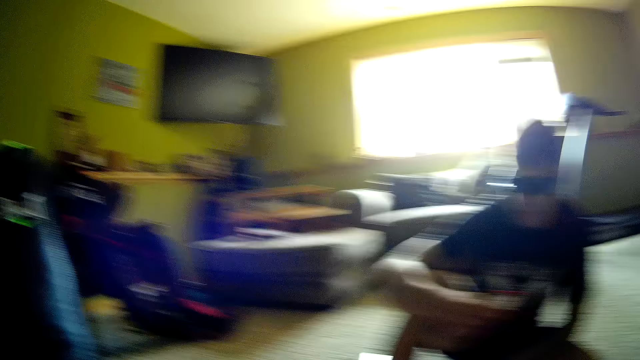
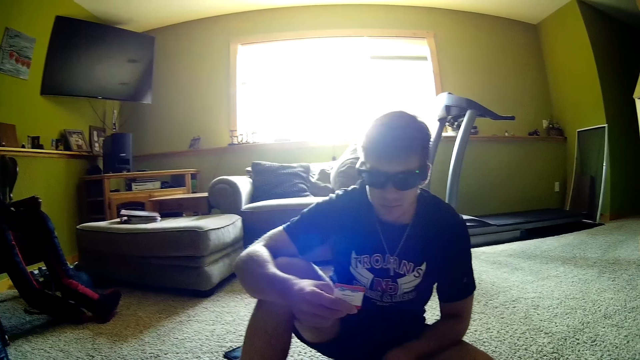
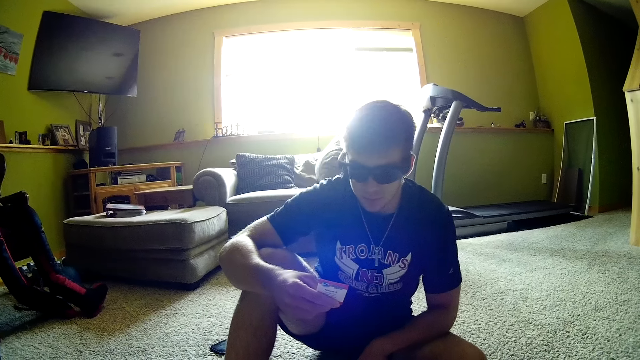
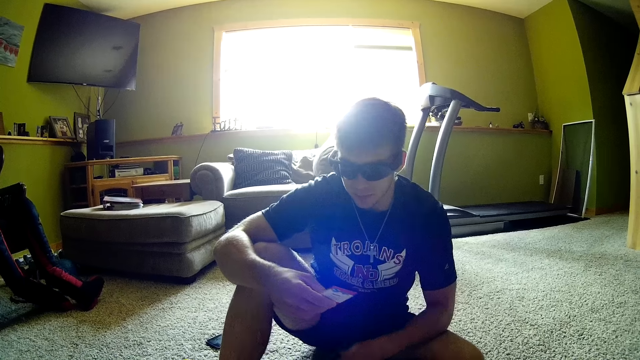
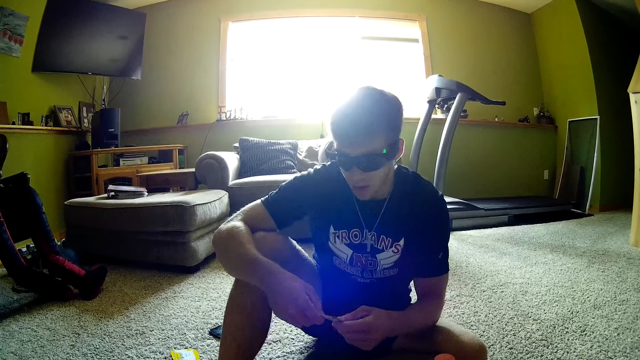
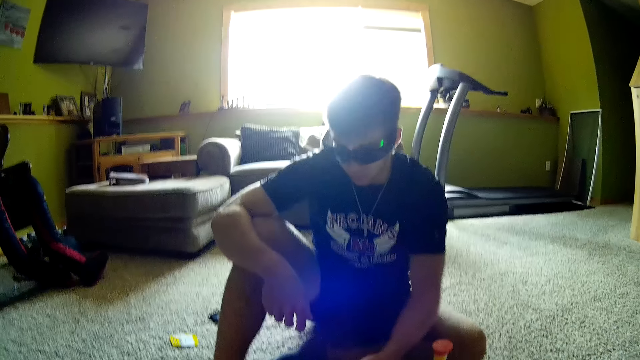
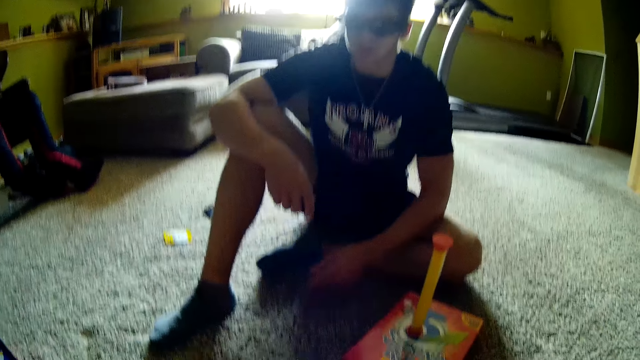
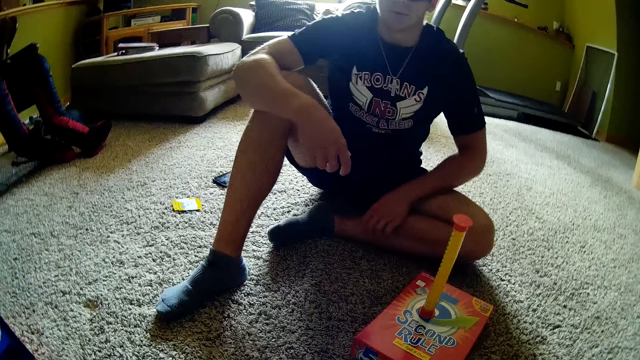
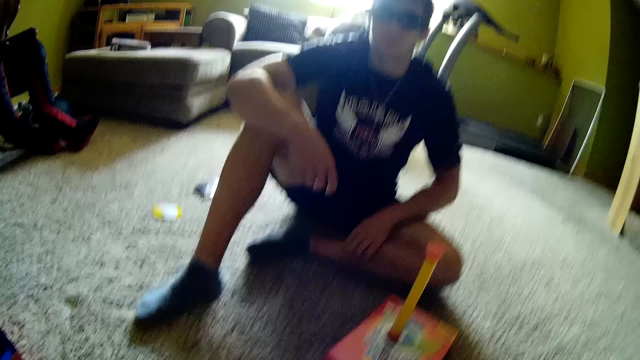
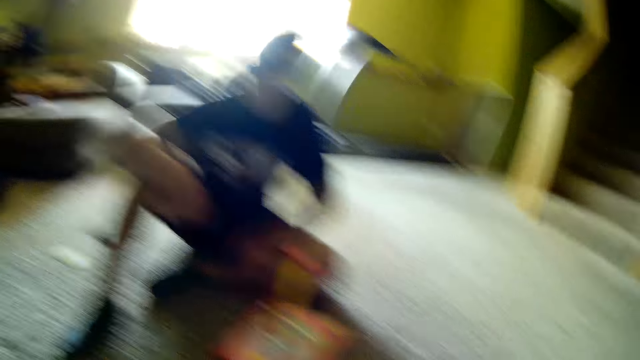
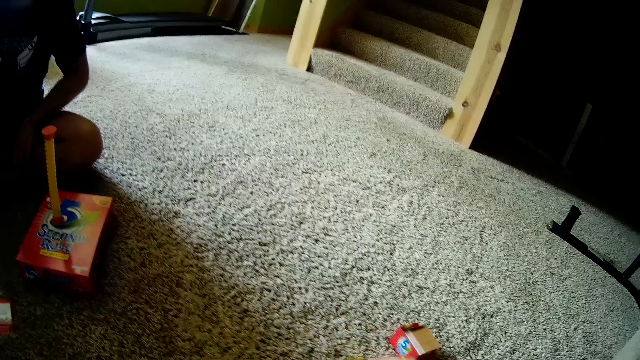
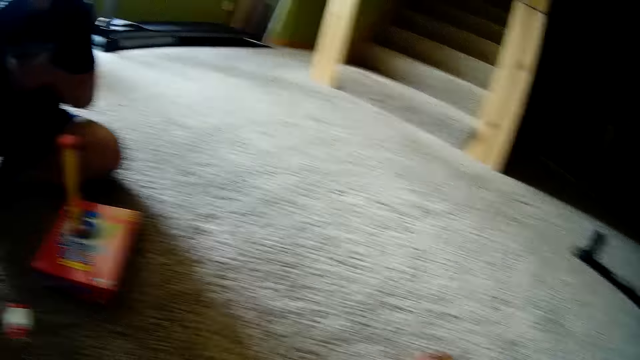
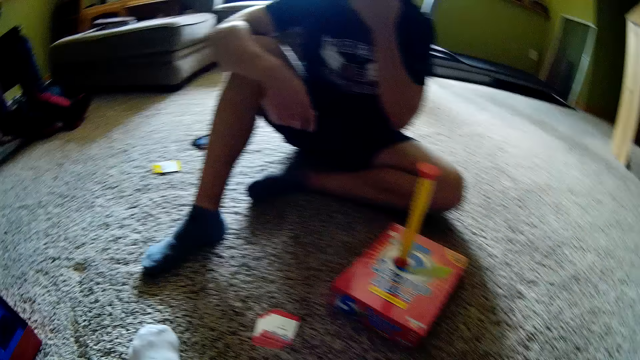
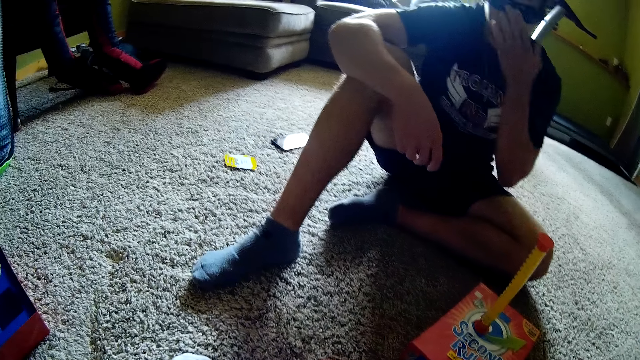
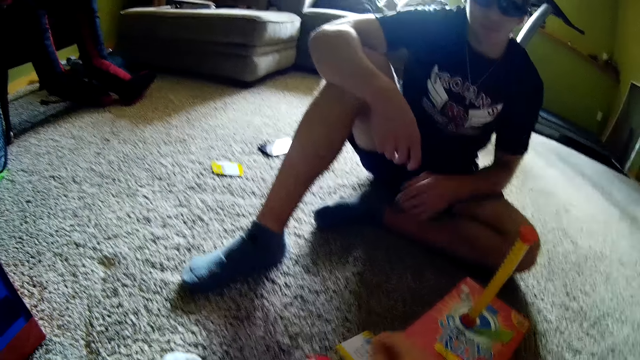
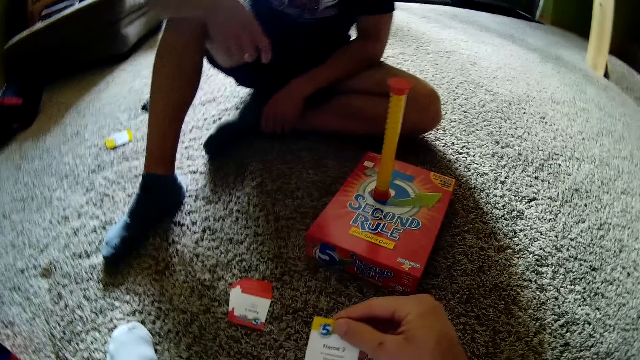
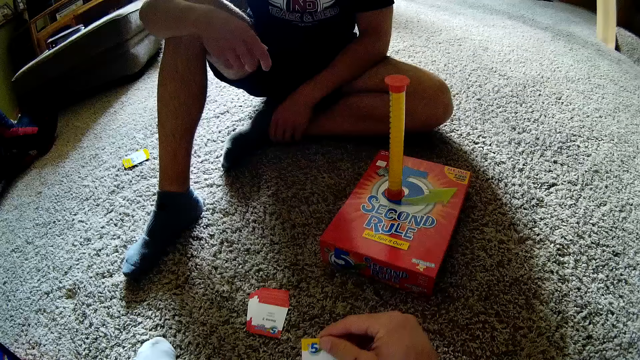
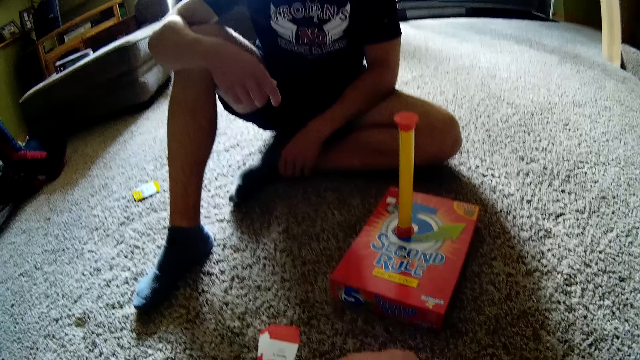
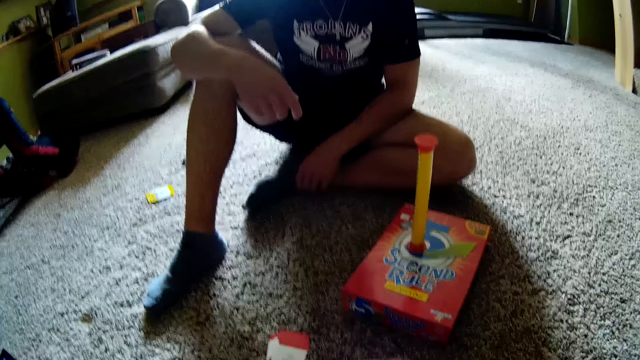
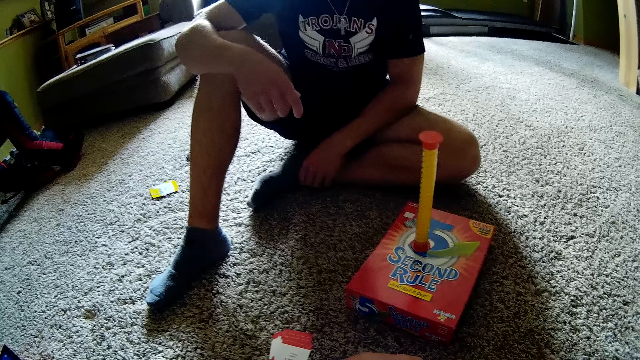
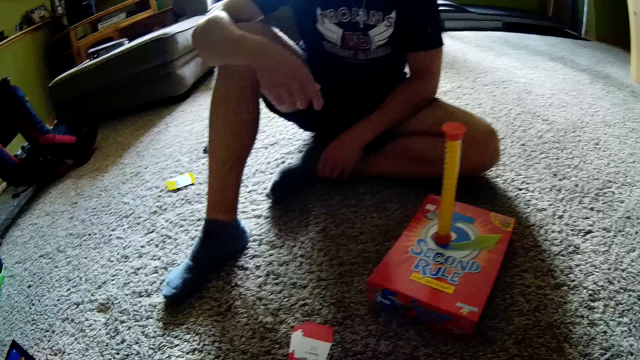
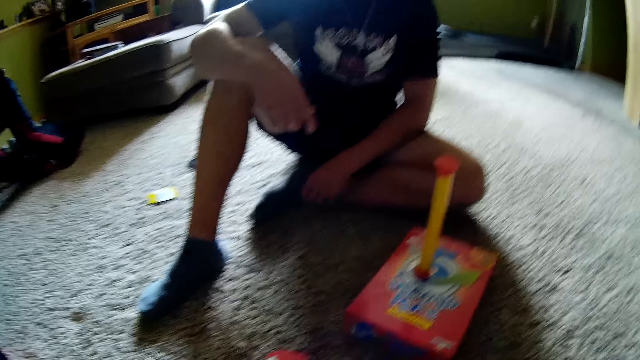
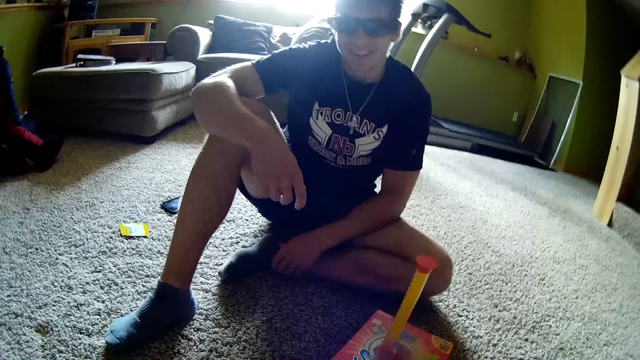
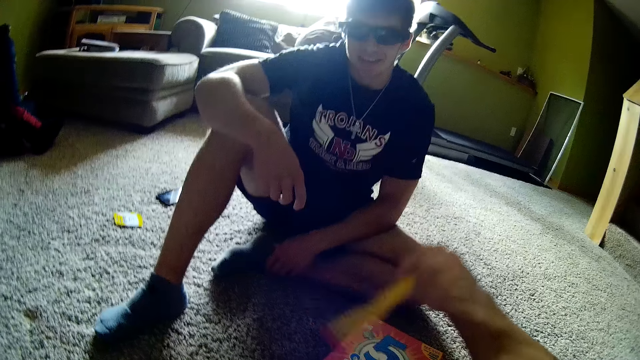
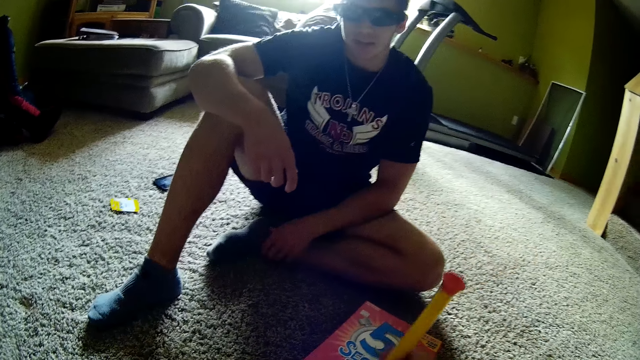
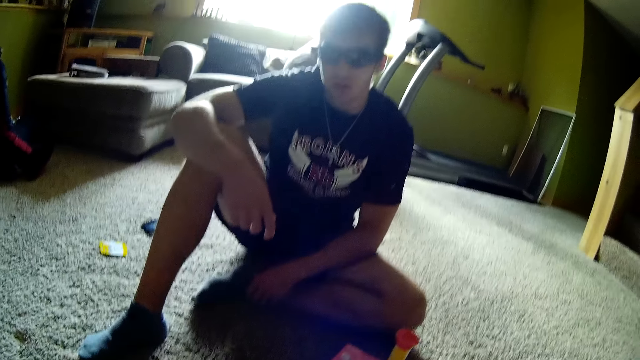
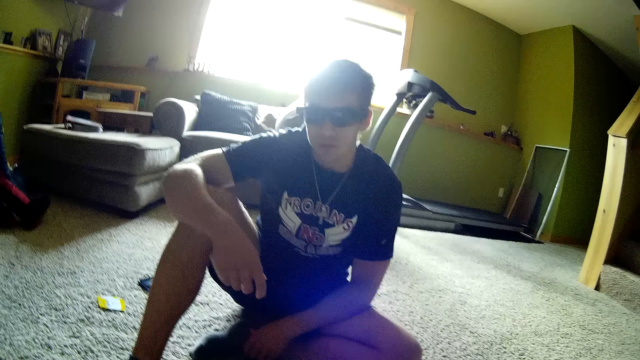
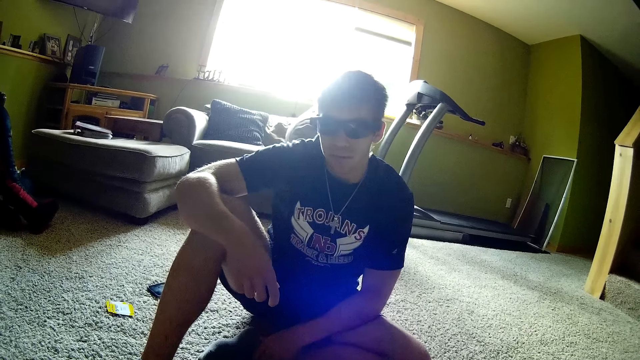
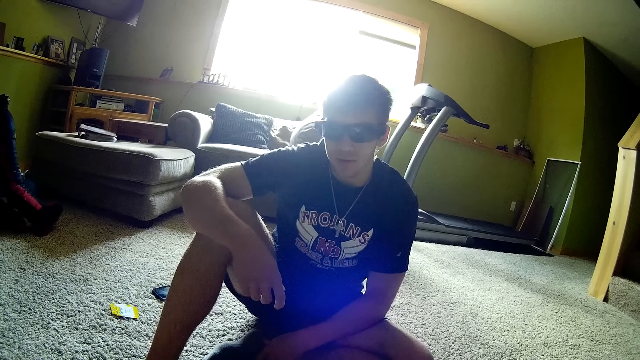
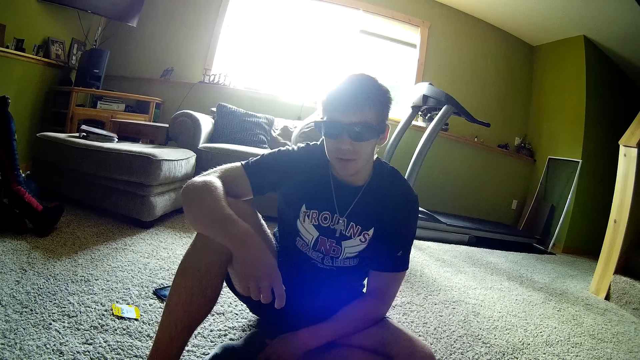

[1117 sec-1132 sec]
A person moves the card to his left hand. The person places the card on the ground. The camera wearer looks around. They pick up a card. They hold the card. They talk to the person. They read the card. They pick up the tube on top of the card box. They put the tube on top of the card box. The person talks to the camera wearer.

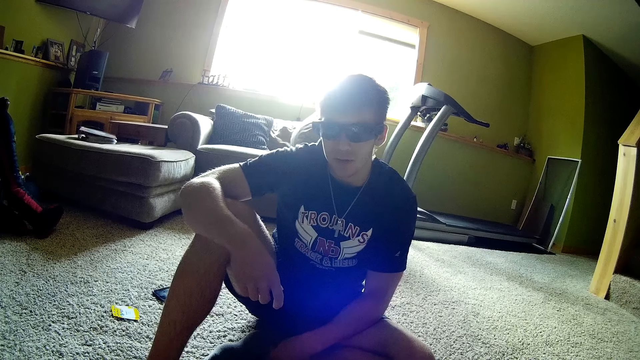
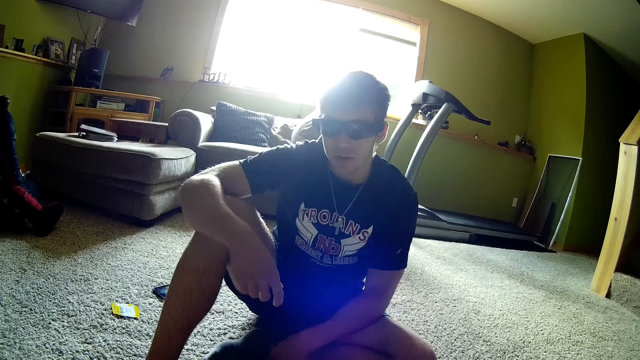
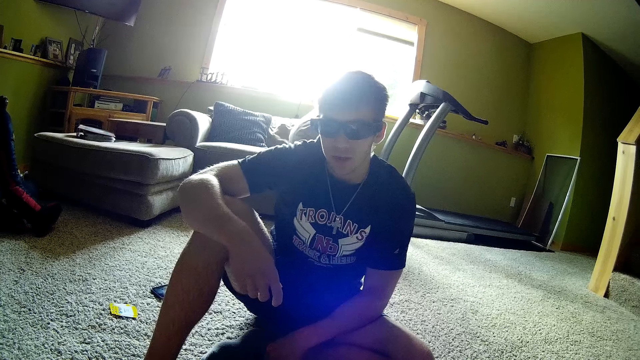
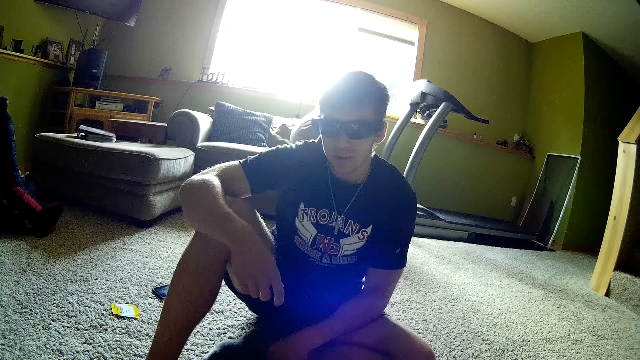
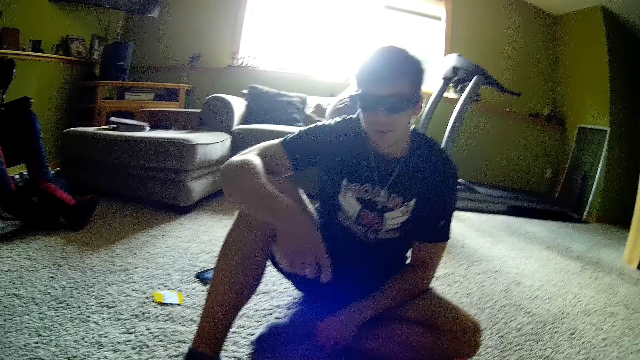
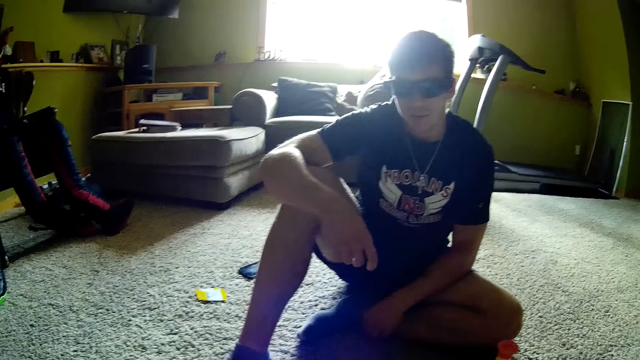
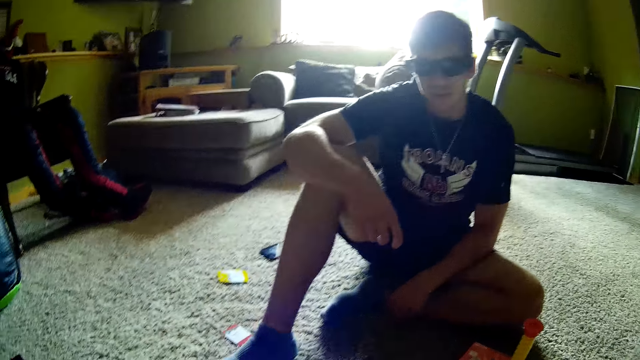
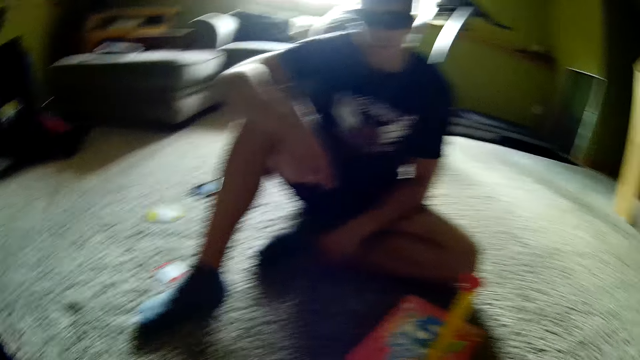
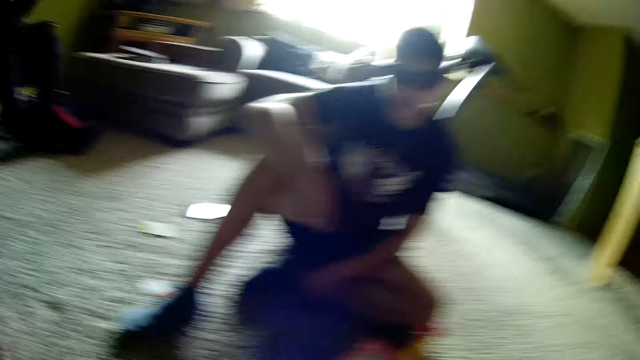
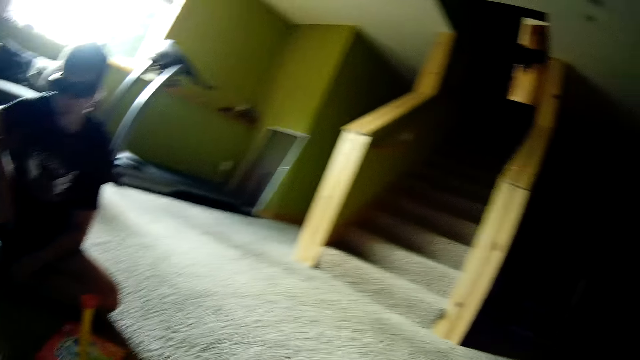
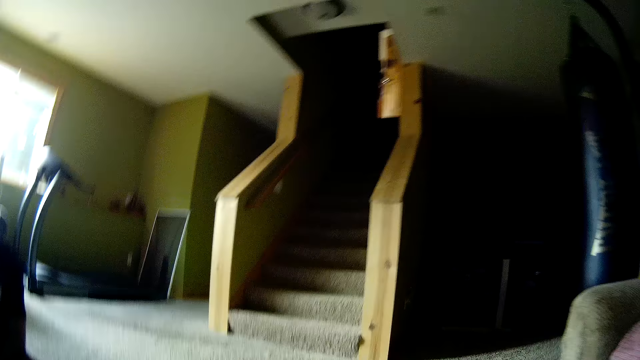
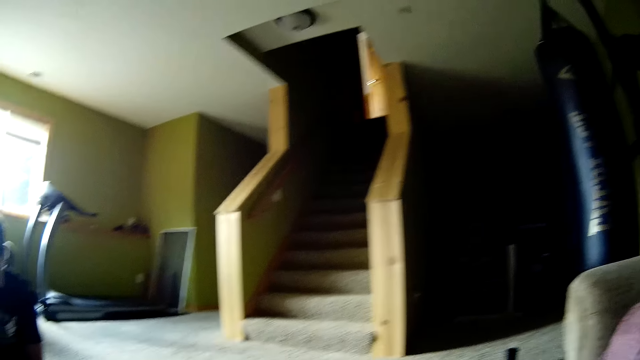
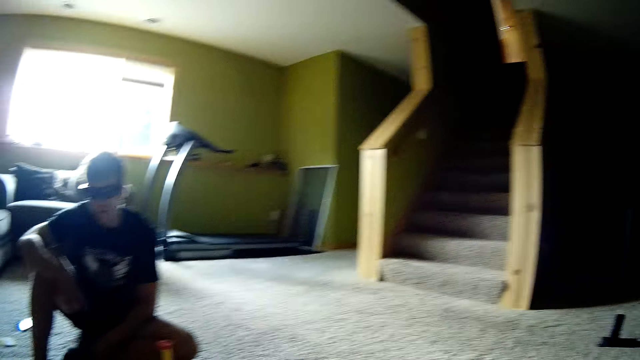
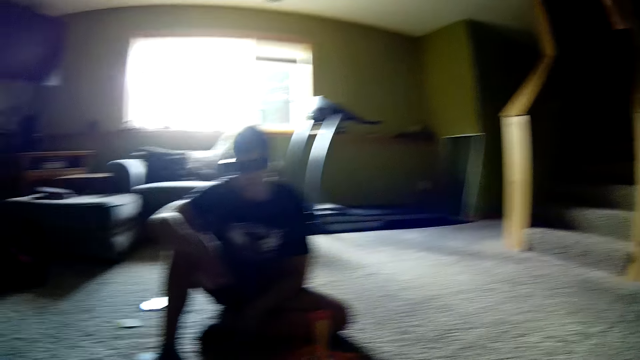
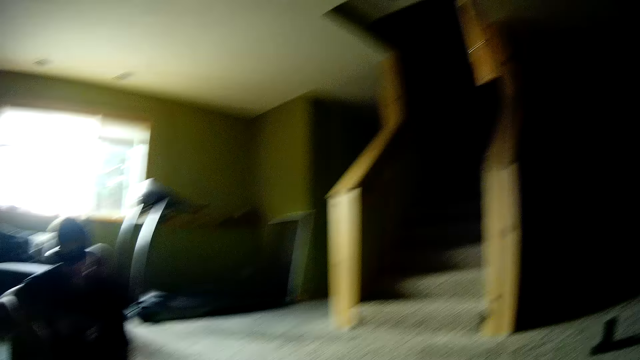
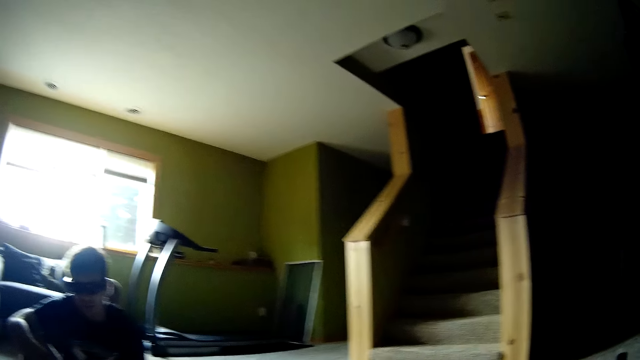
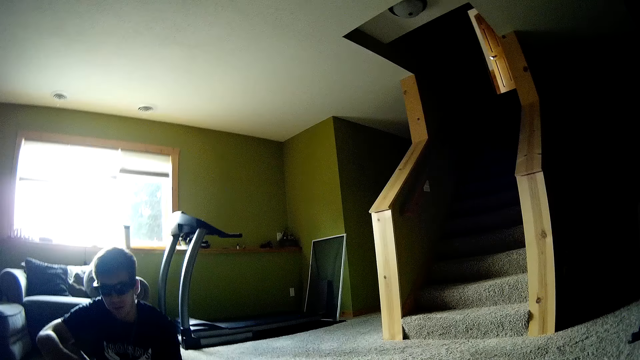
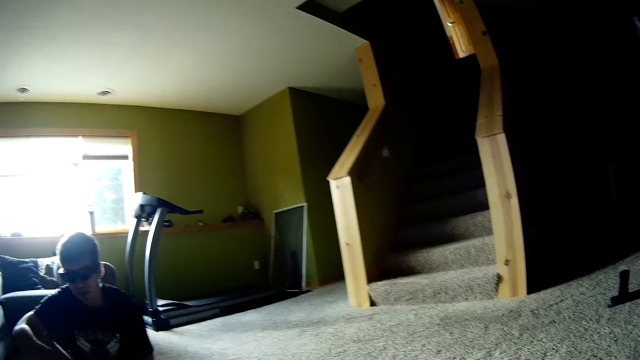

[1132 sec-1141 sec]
The camera wearer throws a card on the floor. They look around.
